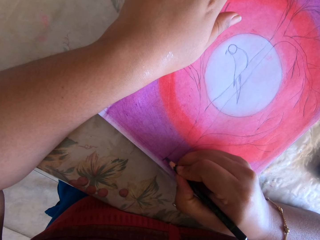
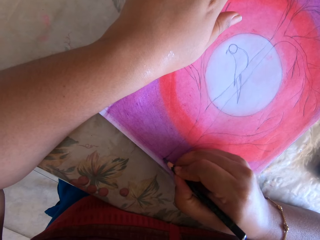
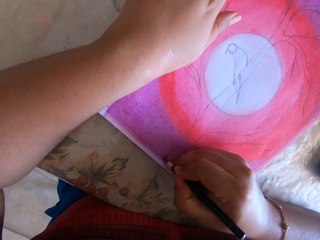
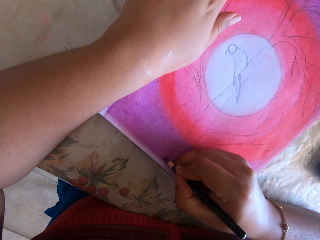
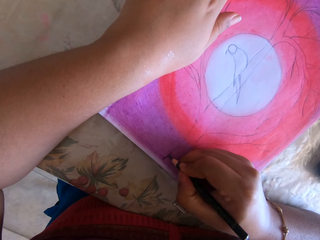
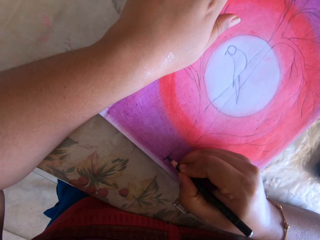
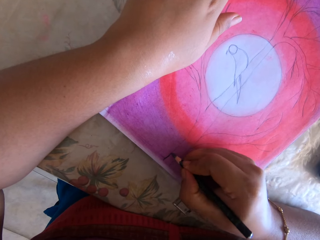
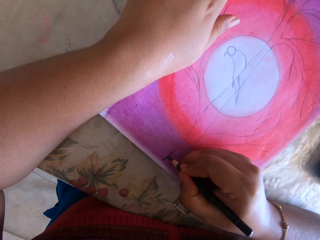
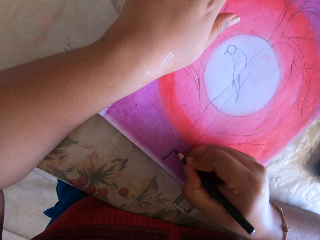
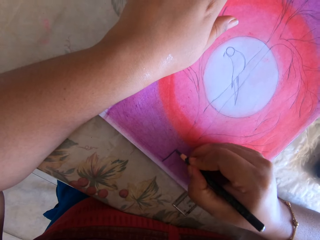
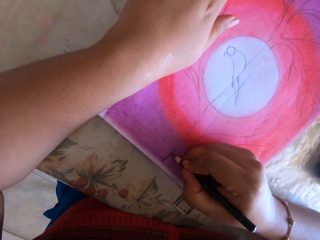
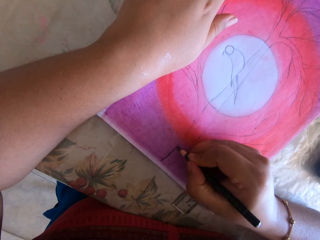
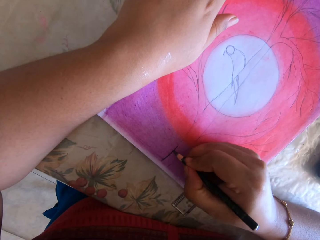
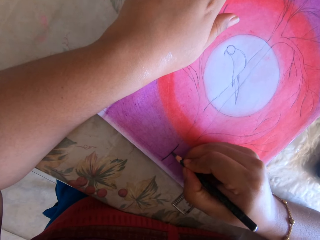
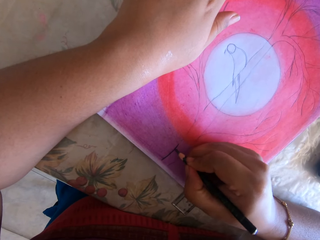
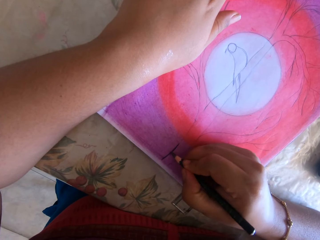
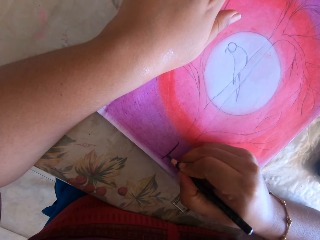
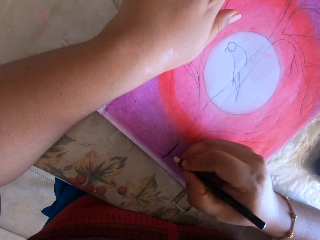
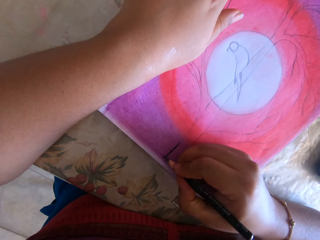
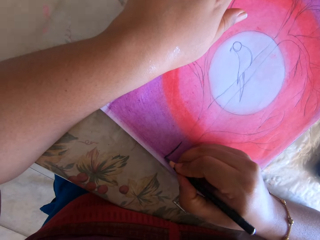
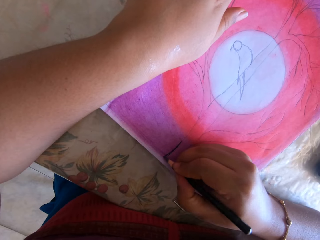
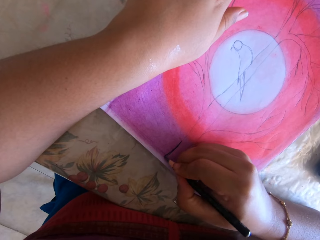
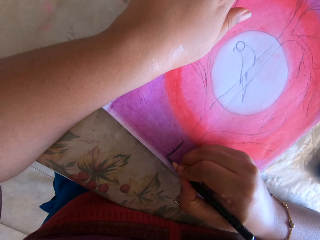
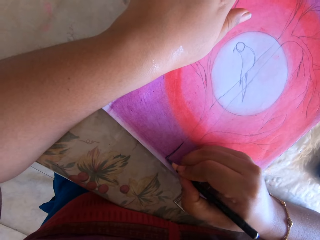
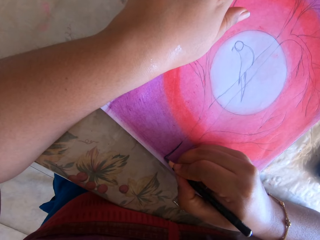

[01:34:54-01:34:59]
The camera wearer draws a picture.

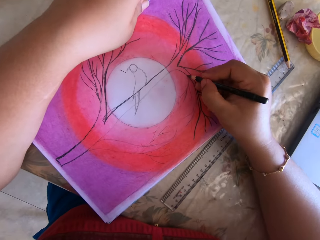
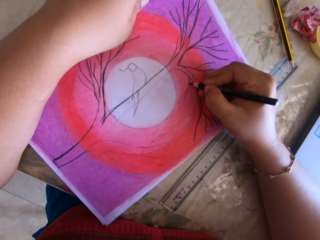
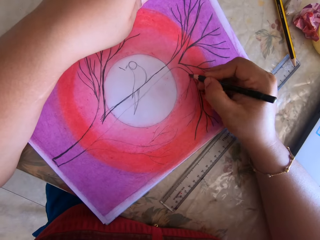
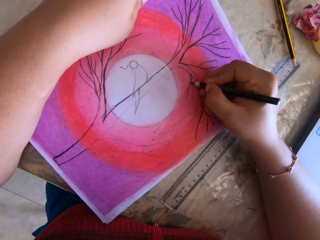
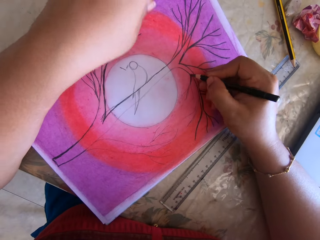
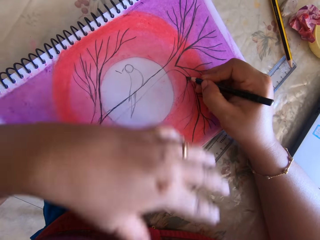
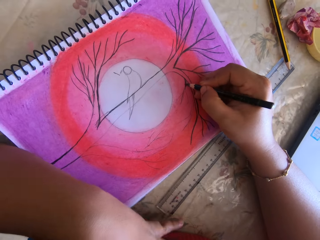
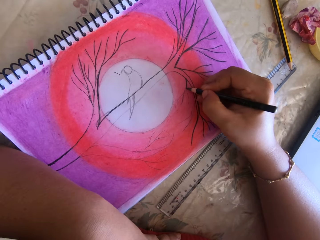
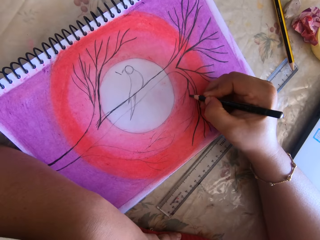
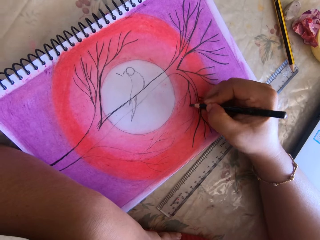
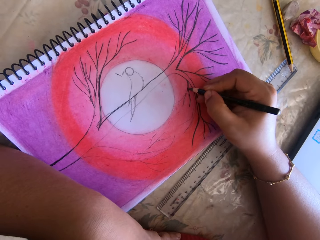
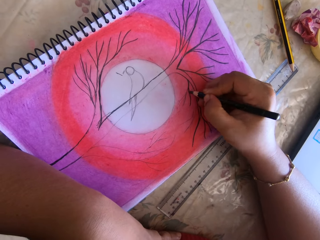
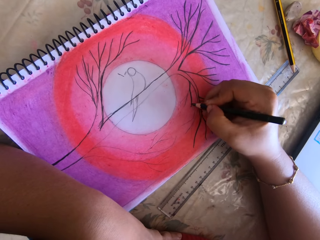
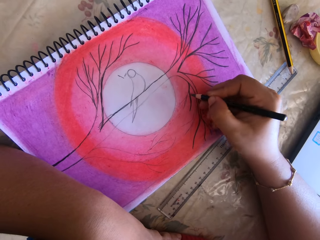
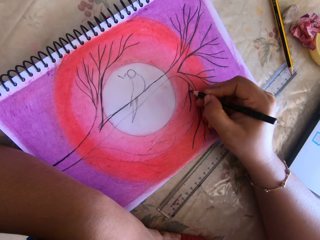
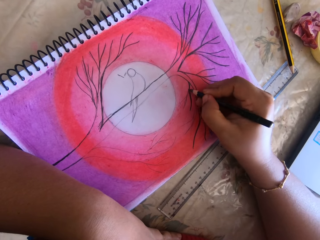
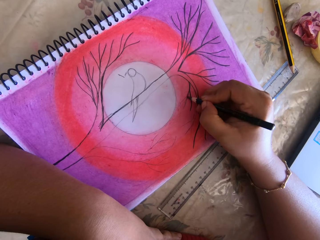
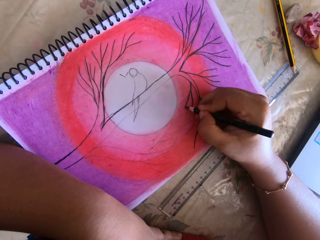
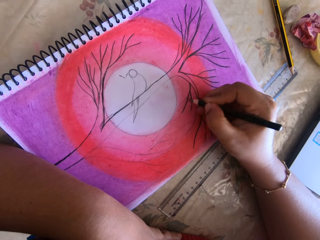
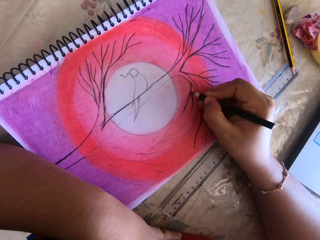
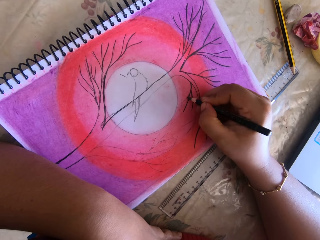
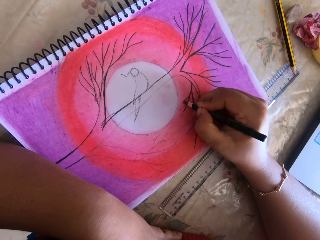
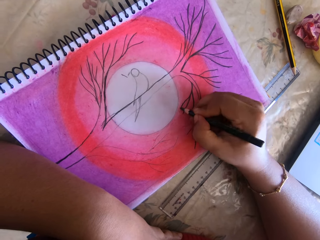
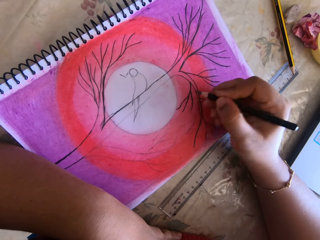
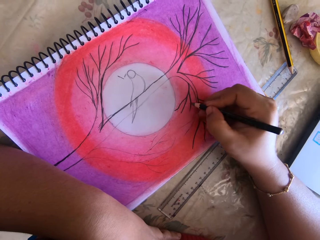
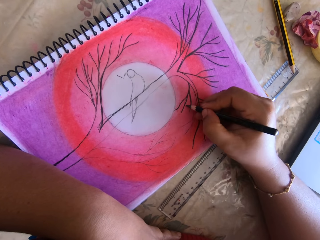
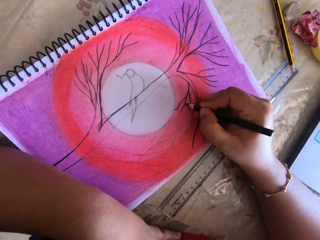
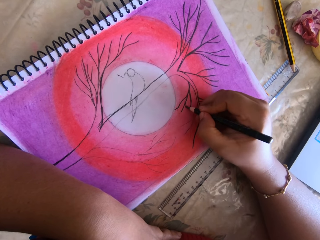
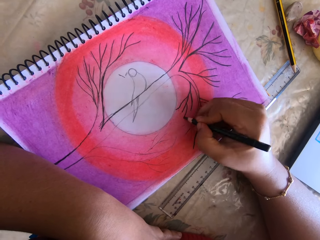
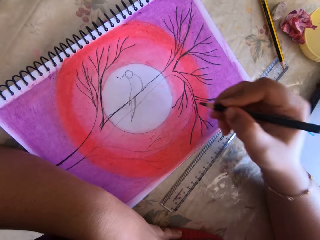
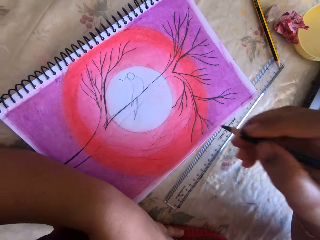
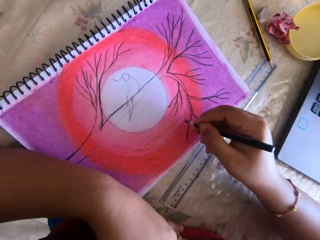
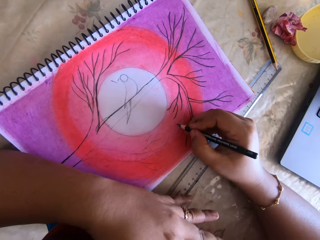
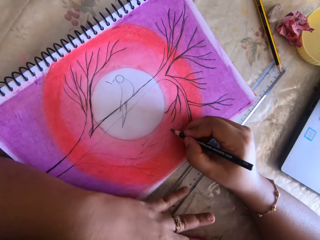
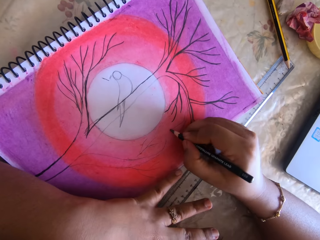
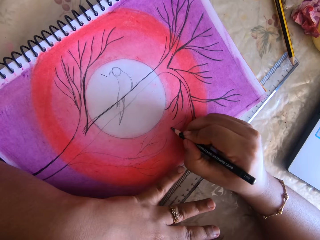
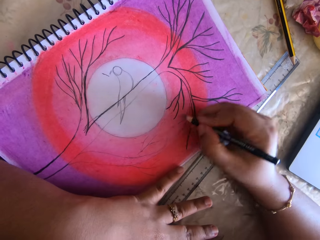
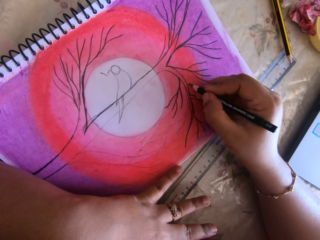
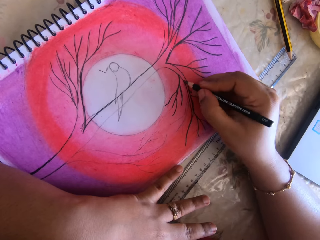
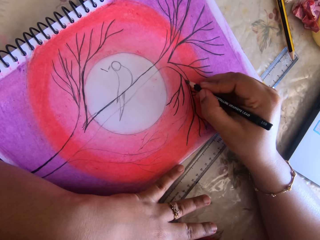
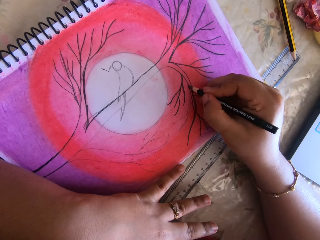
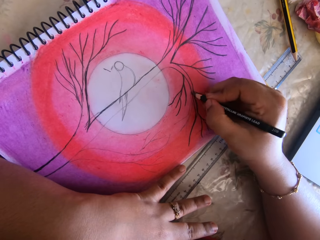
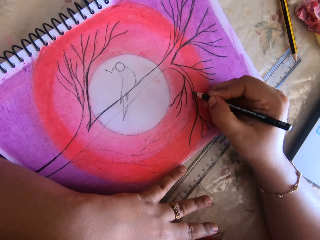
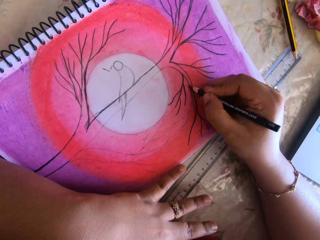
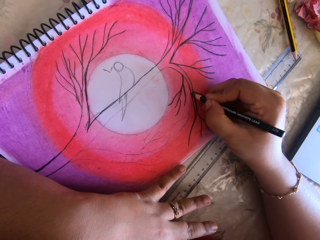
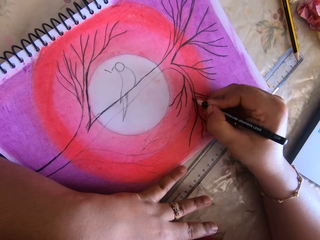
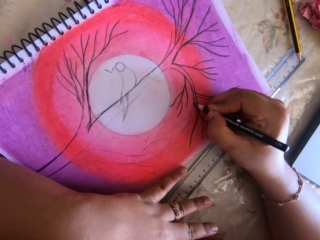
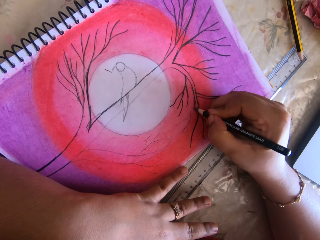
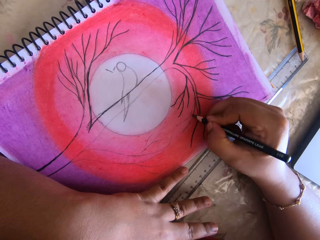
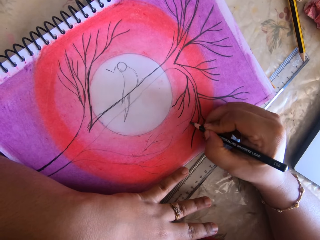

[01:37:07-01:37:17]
The camera wearer raises the hand up. They write.

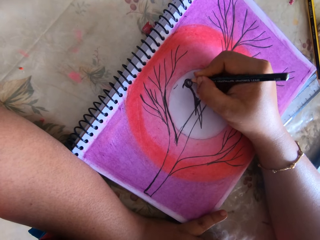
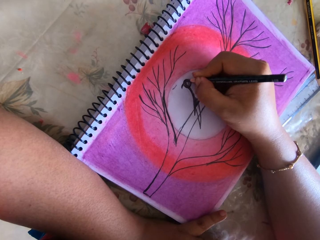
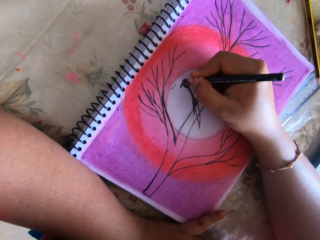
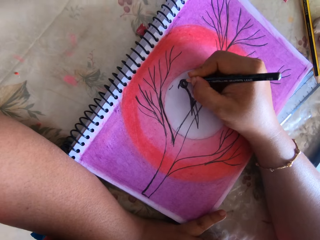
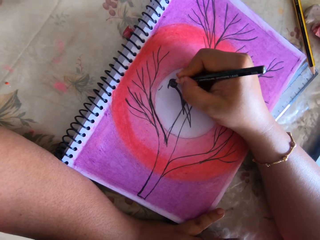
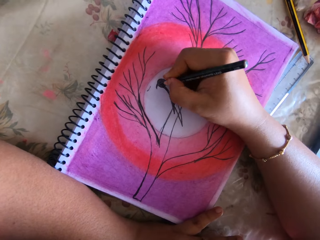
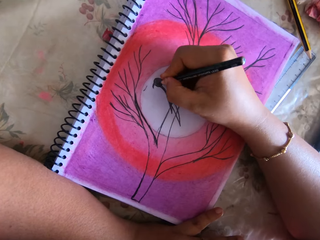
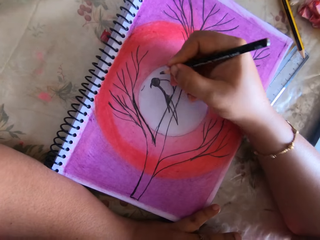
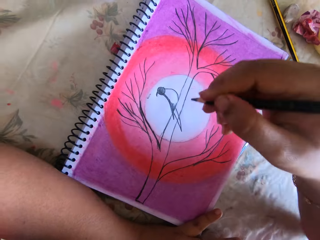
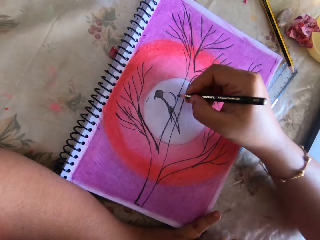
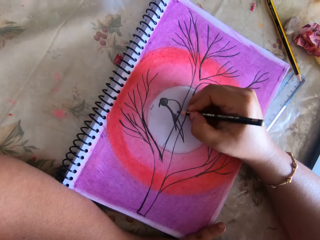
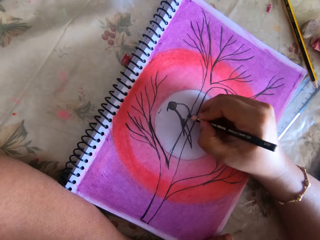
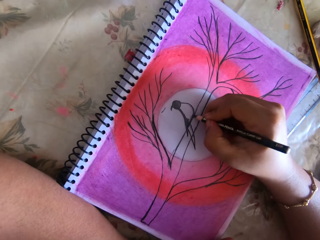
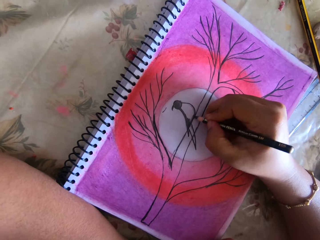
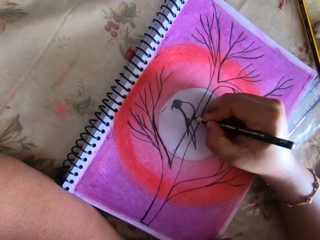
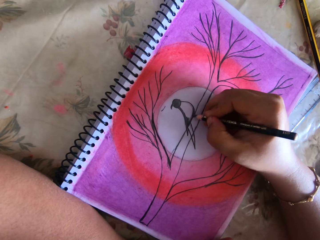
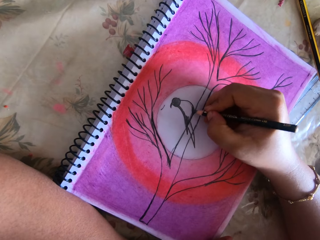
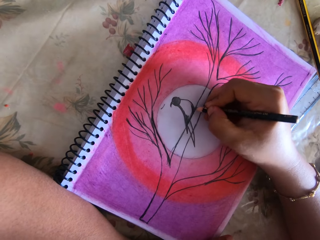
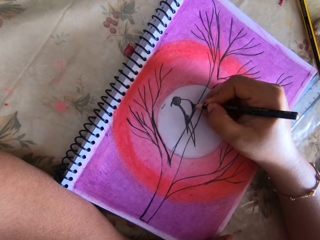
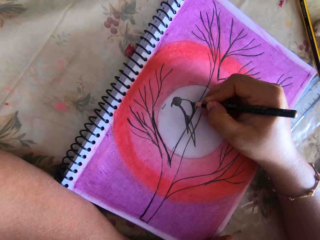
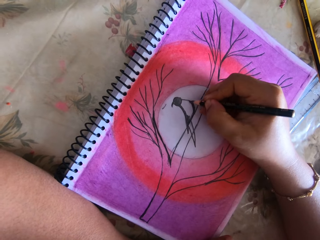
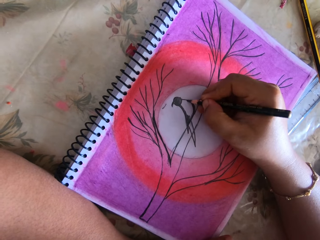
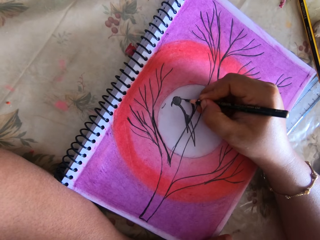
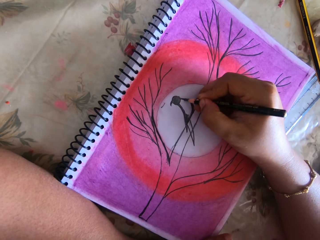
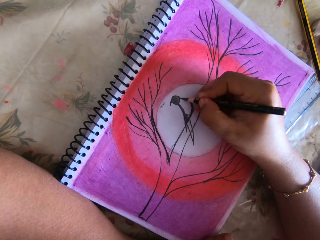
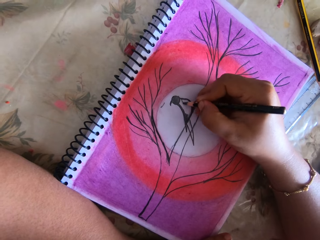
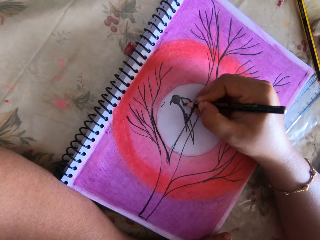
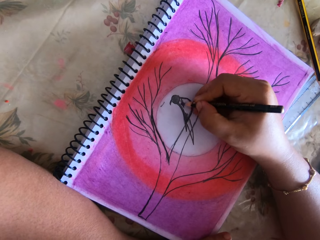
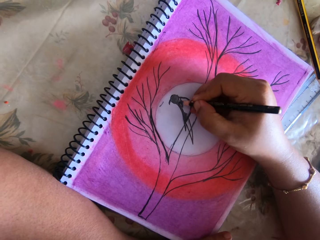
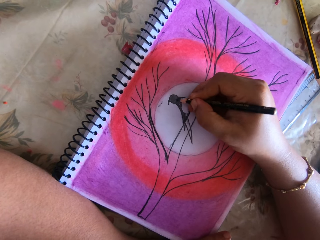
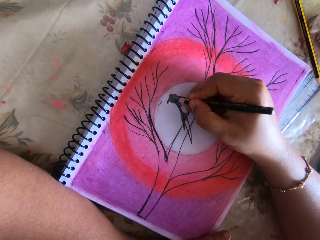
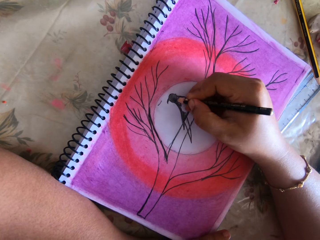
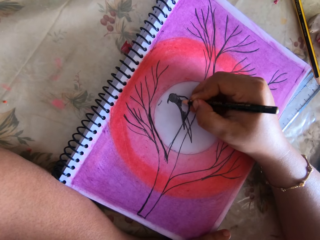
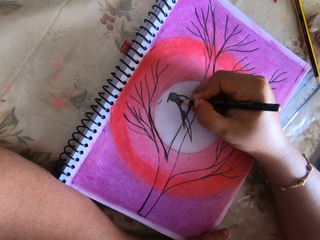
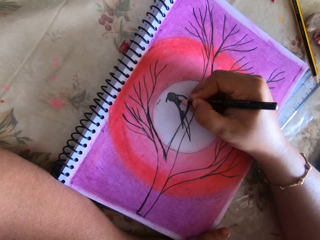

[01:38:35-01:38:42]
The camera wearer draws. They lift the hand up.
